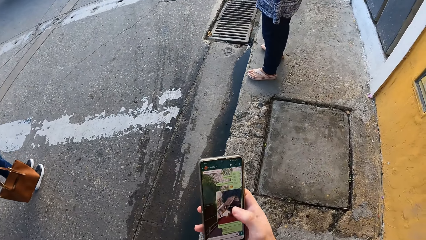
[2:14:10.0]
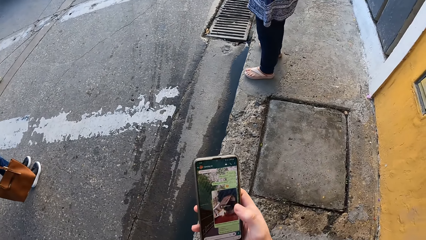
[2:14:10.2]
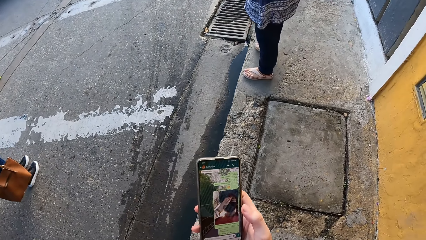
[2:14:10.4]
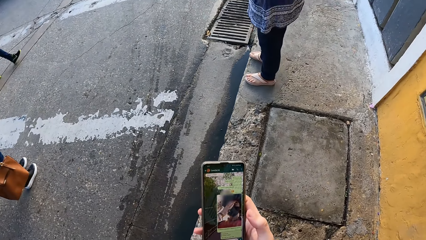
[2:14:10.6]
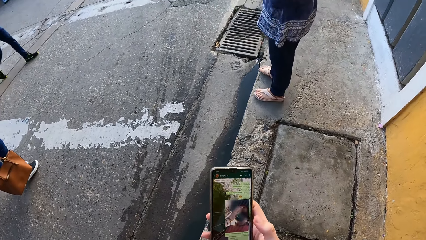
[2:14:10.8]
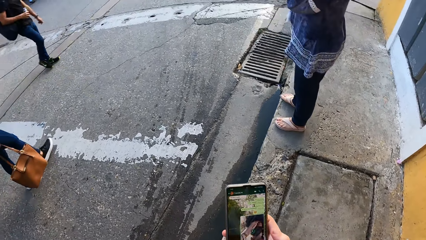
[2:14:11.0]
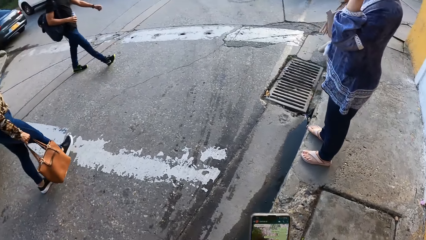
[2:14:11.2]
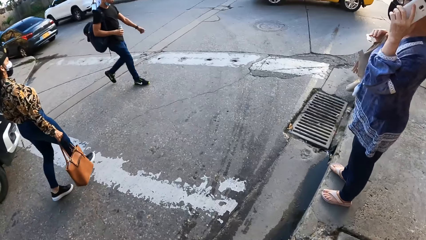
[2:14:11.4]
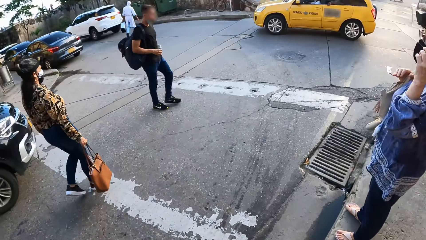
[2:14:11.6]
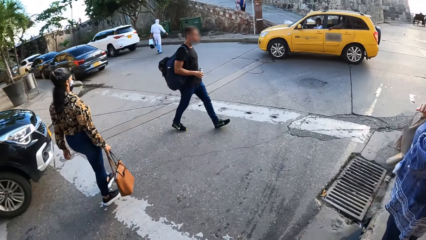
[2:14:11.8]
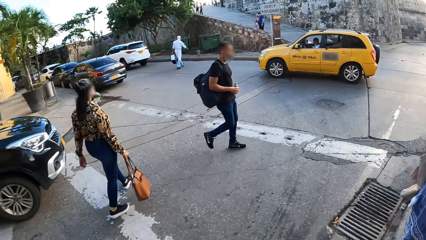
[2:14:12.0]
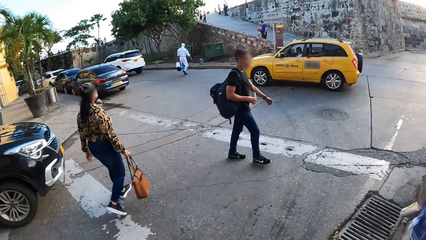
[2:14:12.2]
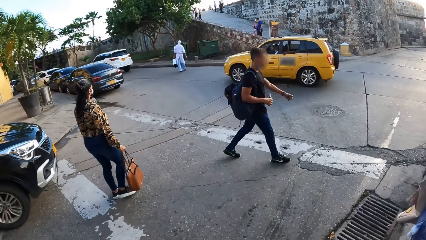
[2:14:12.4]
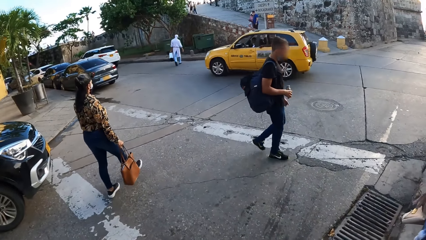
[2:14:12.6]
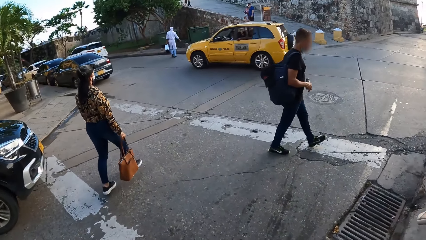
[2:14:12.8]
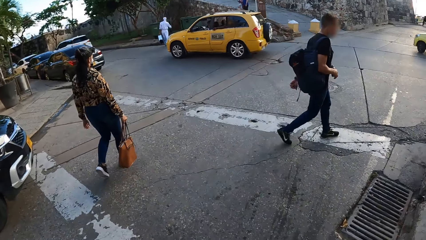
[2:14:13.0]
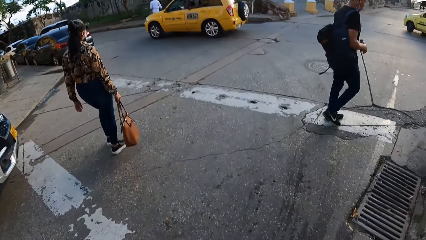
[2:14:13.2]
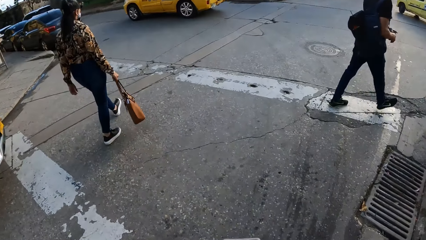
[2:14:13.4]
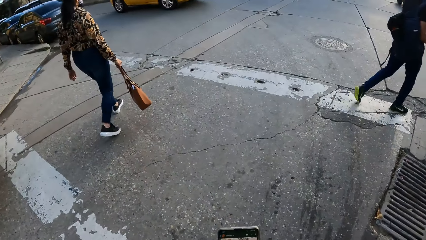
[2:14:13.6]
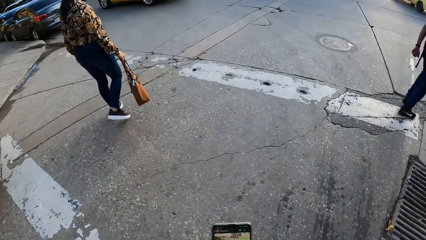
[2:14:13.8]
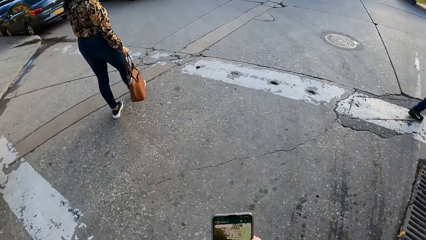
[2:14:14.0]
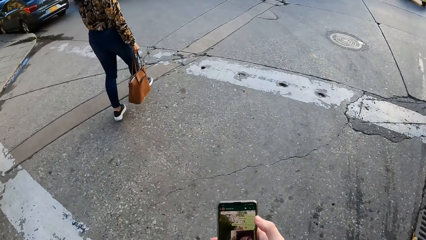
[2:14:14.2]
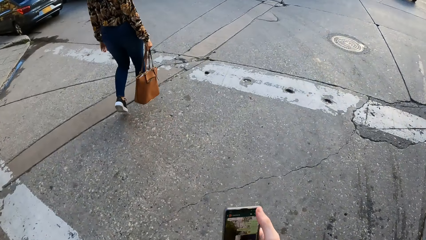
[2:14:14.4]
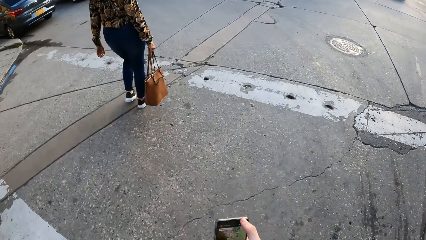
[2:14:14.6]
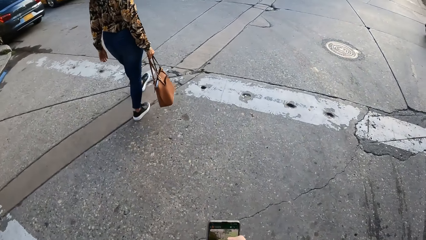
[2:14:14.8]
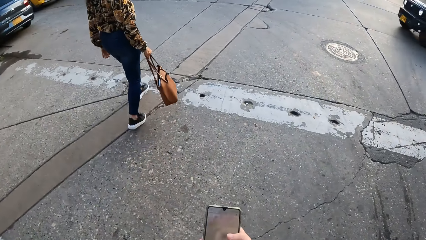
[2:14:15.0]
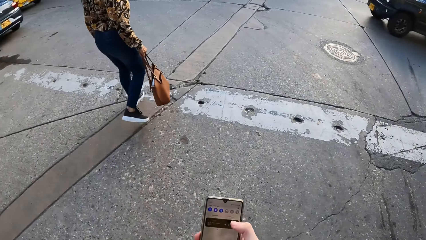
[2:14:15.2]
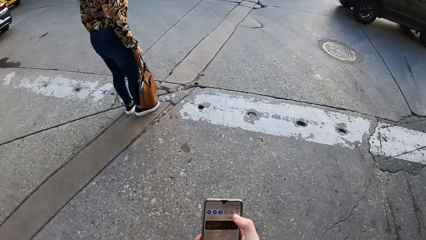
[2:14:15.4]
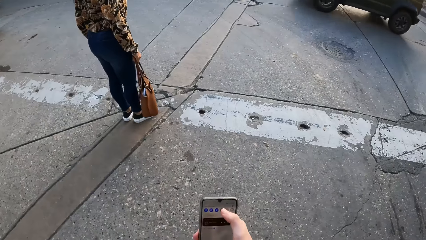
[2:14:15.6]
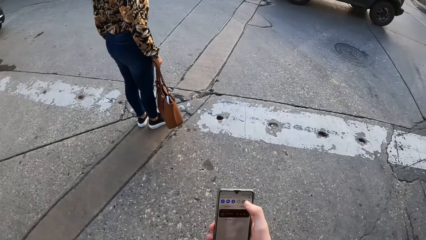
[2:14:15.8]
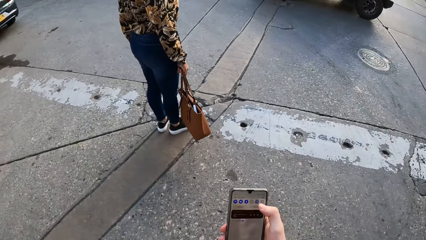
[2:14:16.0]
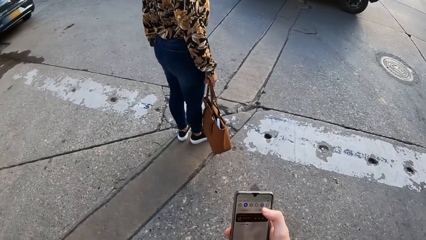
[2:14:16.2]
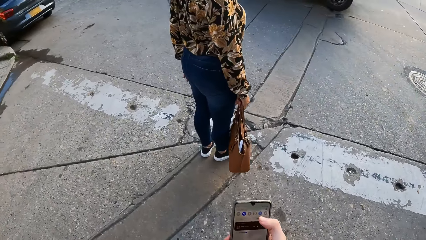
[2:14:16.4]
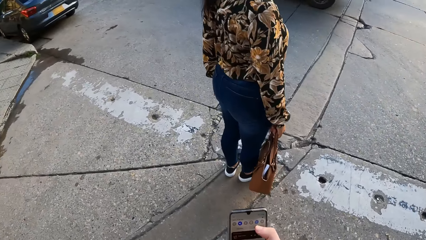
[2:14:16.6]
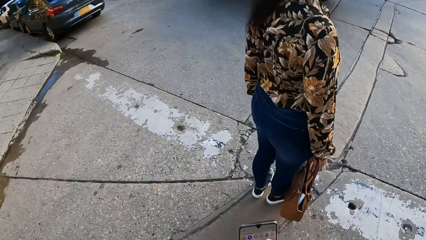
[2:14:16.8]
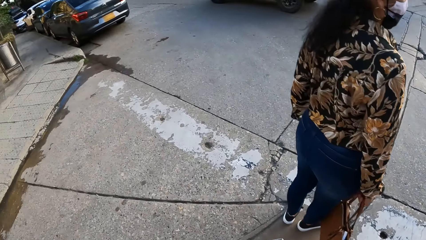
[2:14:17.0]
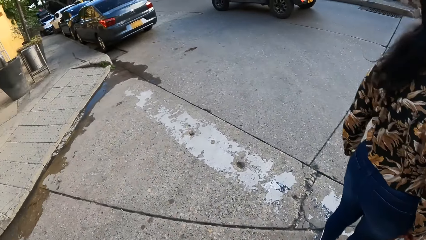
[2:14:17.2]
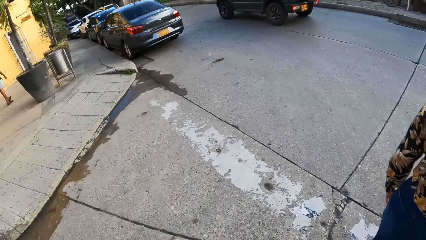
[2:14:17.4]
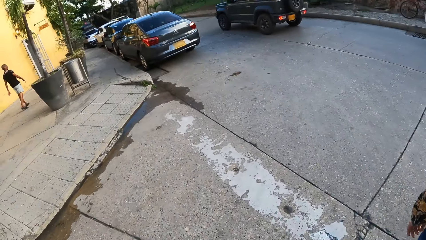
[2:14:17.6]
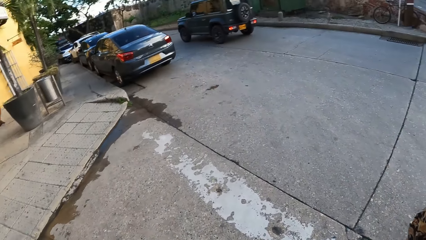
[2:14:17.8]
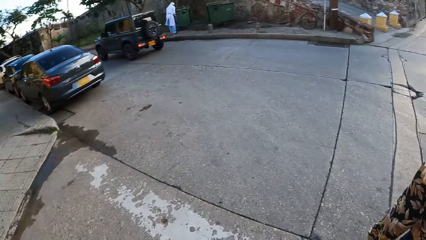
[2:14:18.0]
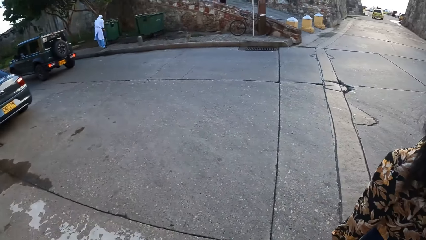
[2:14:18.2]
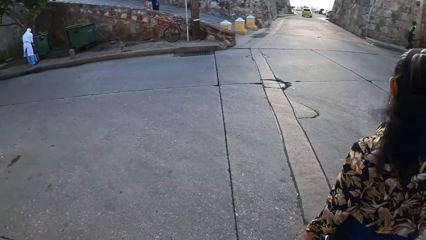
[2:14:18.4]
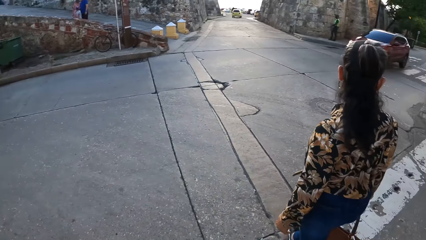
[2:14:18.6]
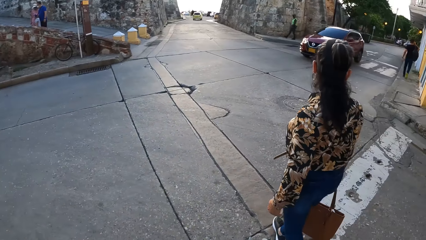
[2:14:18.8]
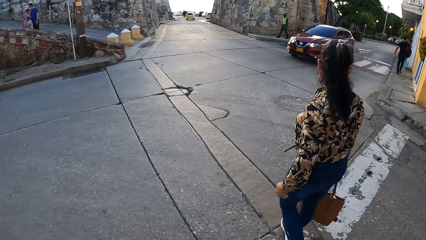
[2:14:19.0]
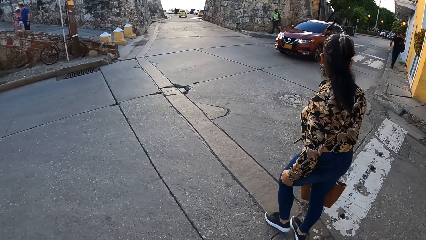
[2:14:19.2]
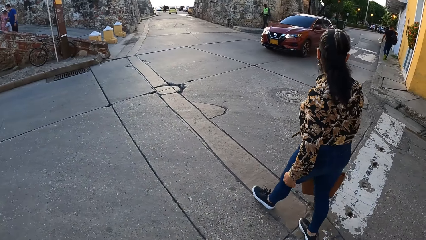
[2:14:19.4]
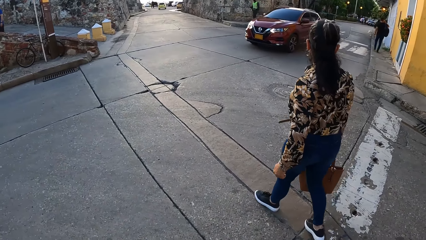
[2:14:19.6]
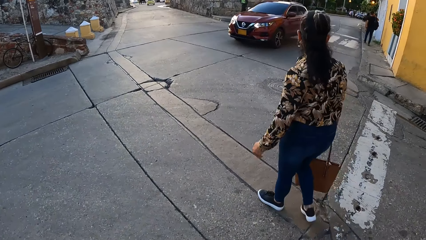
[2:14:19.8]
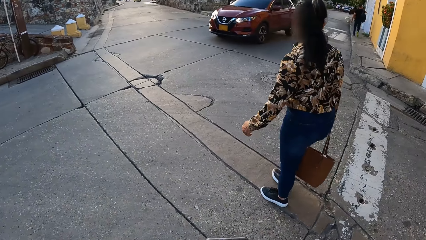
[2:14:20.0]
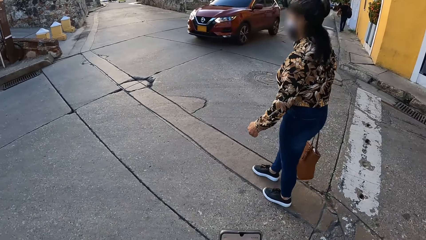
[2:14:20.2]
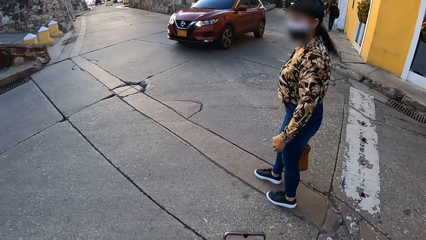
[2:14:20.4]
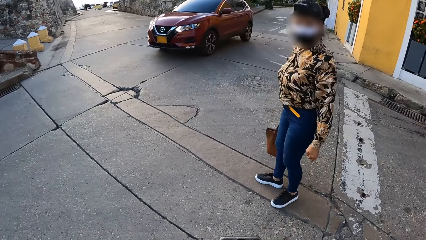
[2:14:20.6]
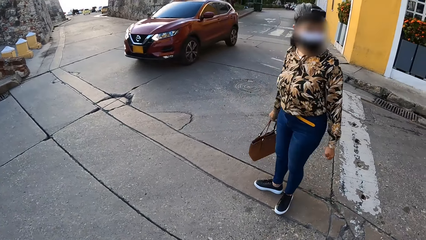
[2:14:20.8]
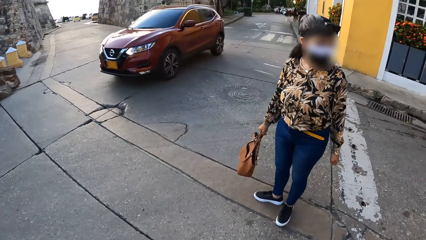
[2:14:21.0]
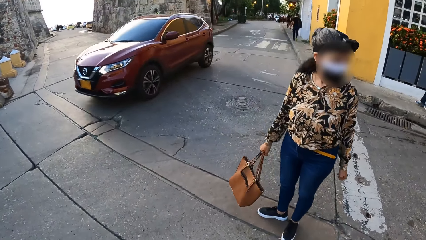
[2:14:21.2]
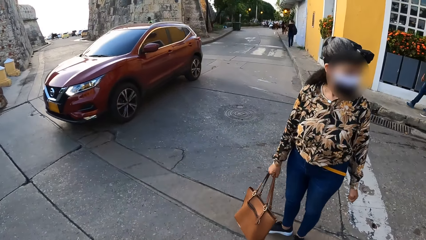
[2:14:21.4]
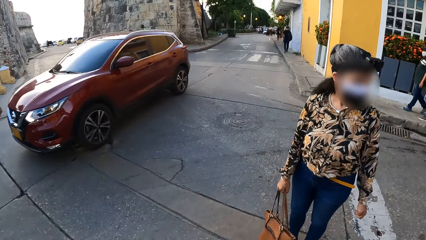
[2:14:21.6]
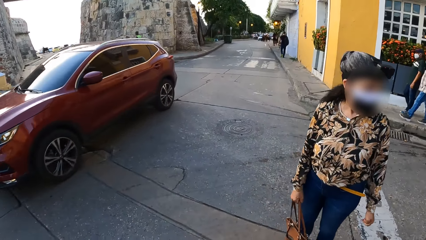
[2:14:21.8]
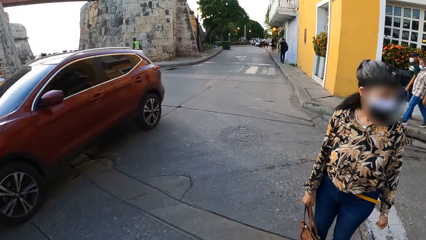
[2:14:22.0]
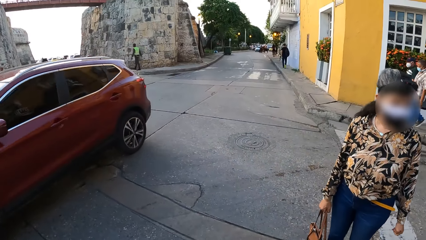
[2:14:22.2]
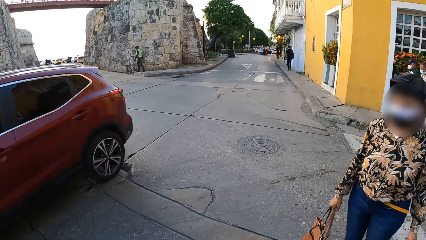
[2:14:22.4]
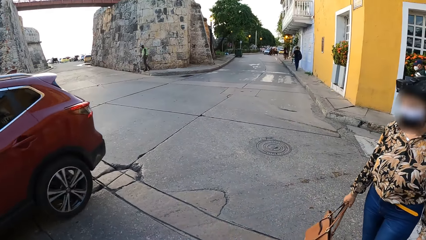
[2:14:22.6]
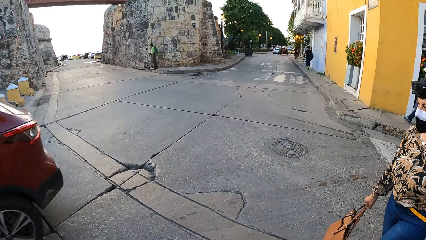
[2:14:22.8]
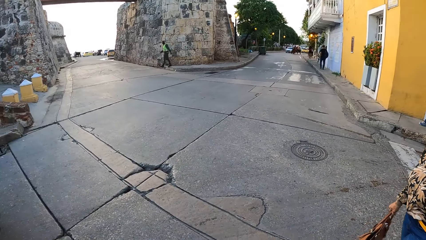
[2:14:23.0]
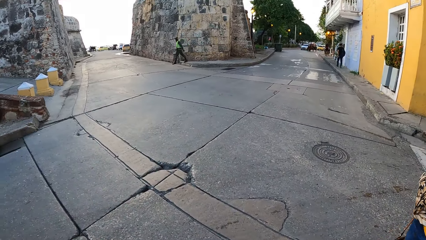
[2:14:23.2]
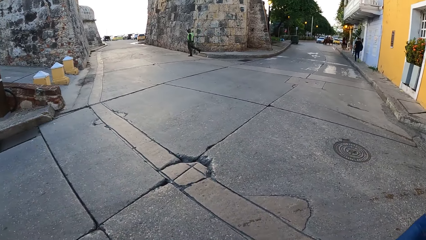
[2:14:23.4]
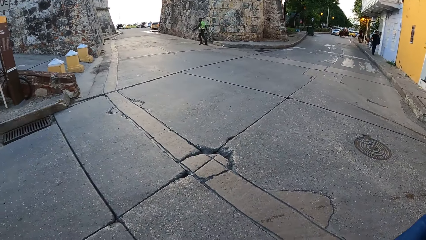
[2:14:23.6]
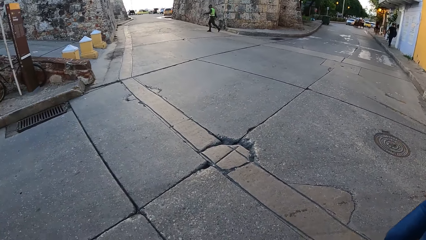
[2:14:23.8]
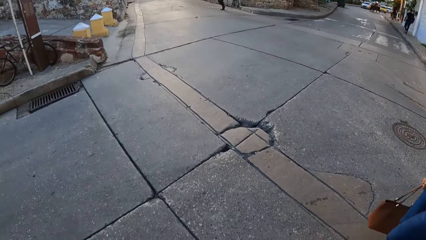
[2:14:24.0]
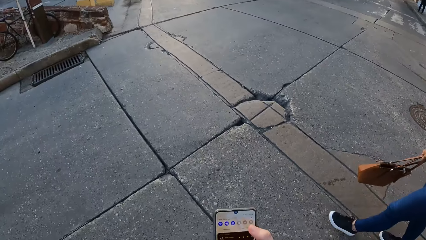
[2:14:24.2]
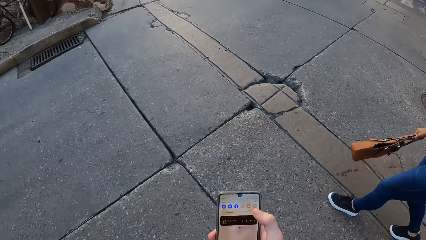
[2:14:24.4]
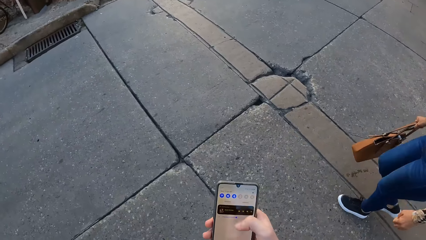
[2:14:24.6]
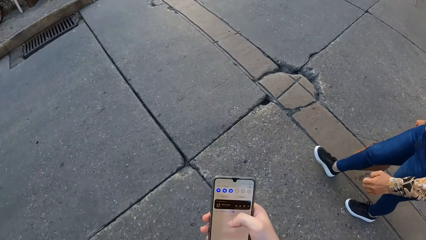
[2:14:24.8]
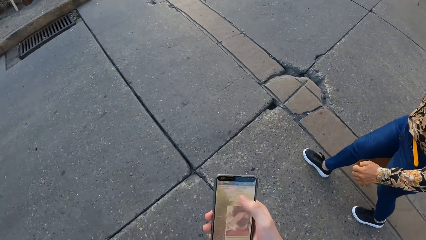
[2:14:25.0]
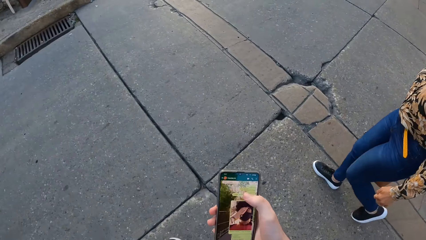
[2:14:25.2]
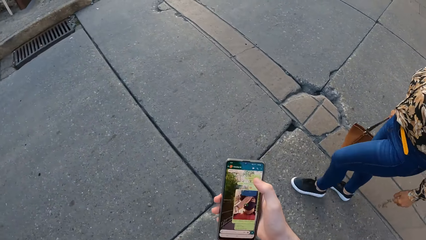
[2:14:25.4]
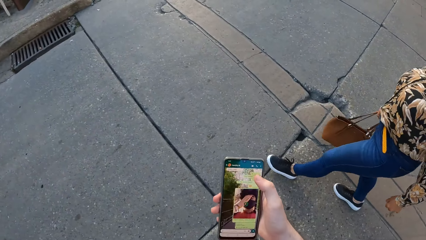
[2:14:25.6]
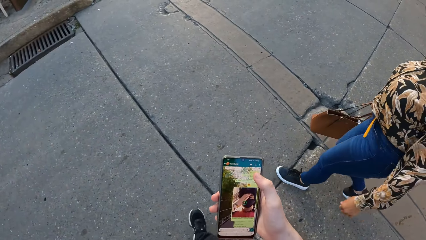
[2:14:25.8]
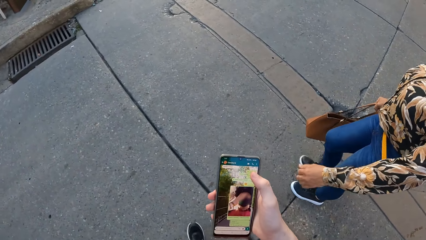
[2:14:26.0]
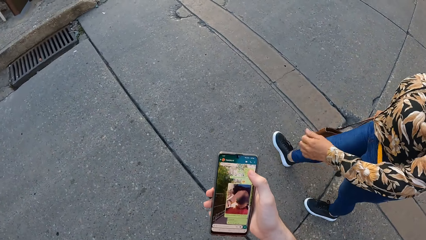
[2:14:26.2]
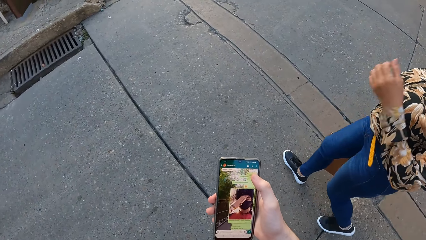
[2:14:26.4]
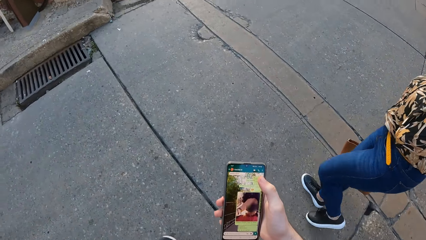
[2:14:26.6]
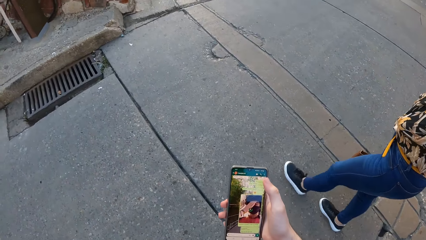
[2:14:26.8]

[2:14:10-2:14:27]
A person walks. Another person walks. A man walks past a woman on the road. The first person stands. A yellow car drives past the woman on the road. The camera wearer walks on the road. A black car drives past the woman on the road. The other person stands. The other person walks. The other person looks back. A red car drives past the camera wearer on the road. The other person walks. The woman crosses to the other side of the road. The camera wearer crosses to the other side of the road.
